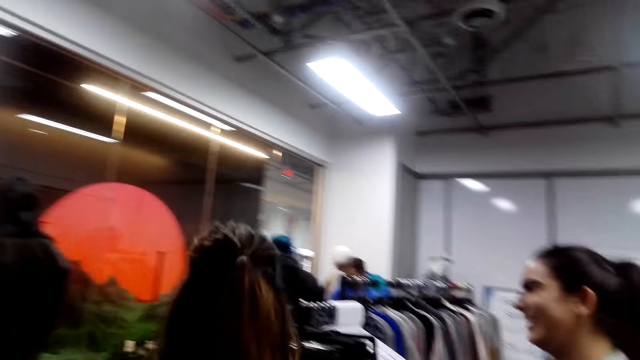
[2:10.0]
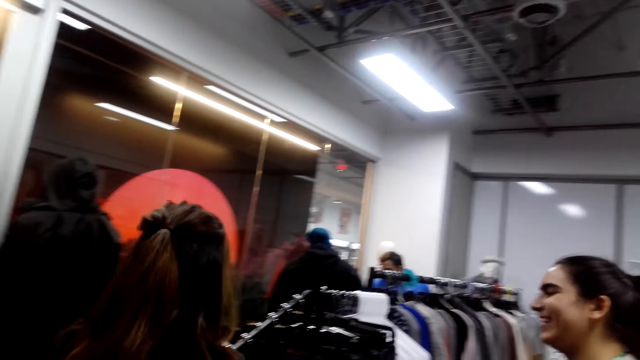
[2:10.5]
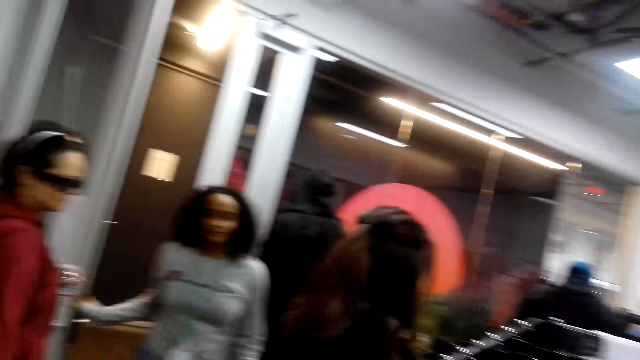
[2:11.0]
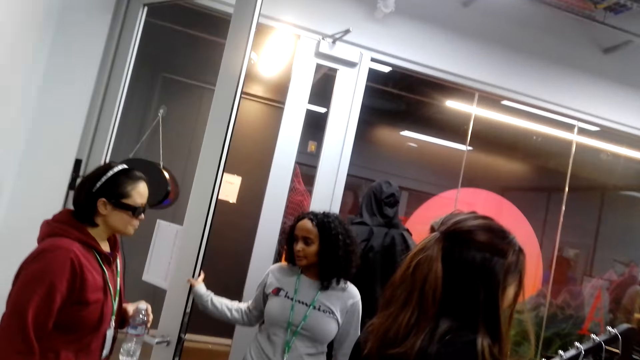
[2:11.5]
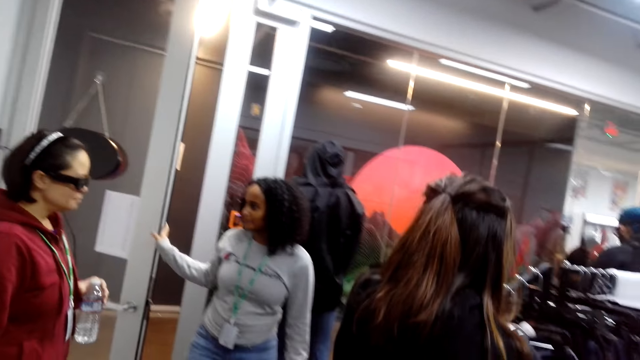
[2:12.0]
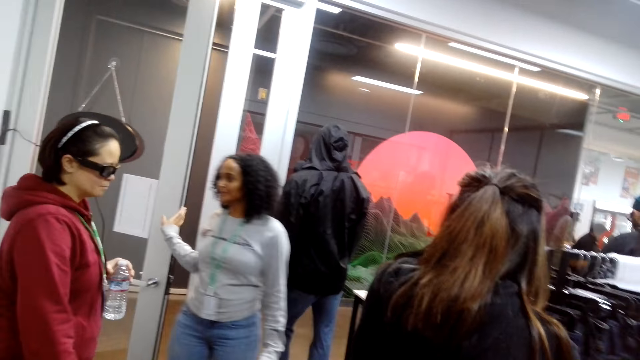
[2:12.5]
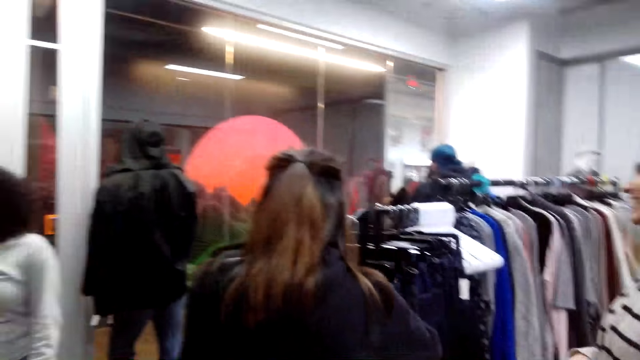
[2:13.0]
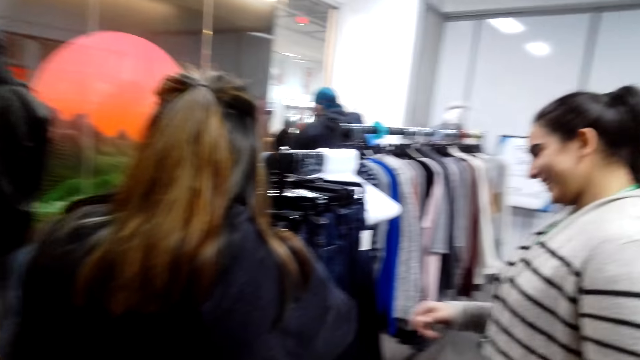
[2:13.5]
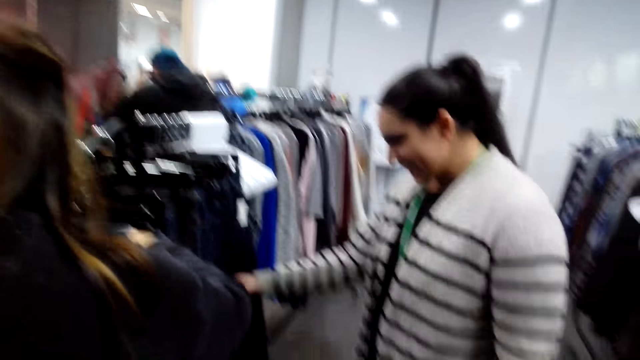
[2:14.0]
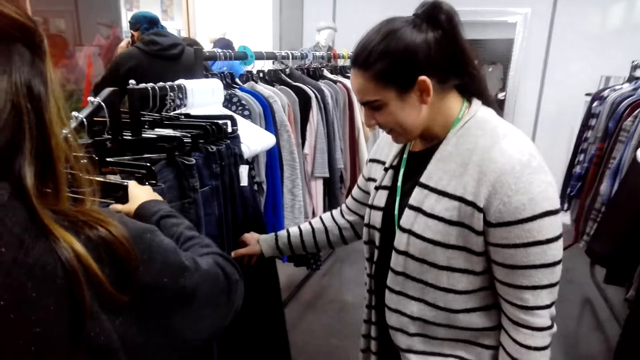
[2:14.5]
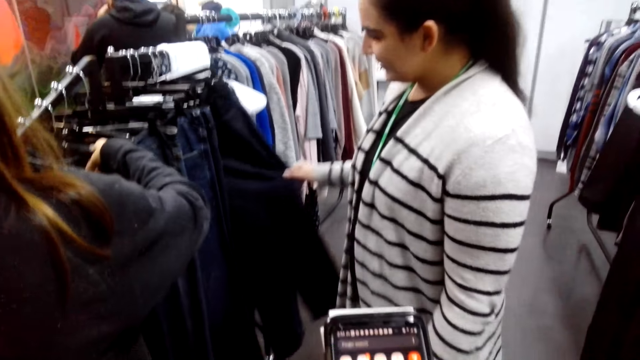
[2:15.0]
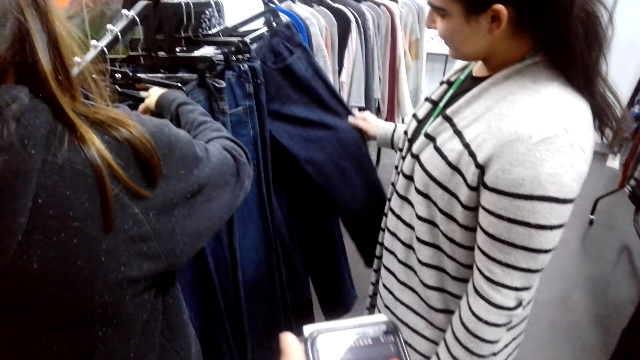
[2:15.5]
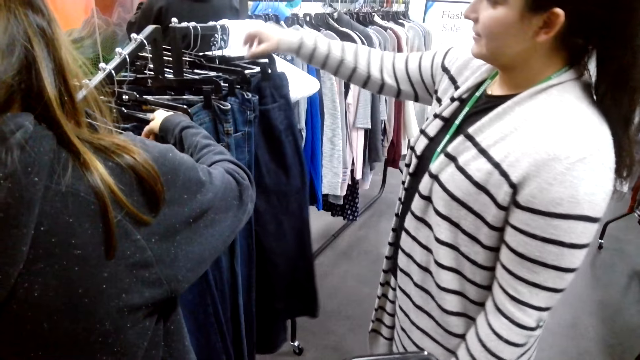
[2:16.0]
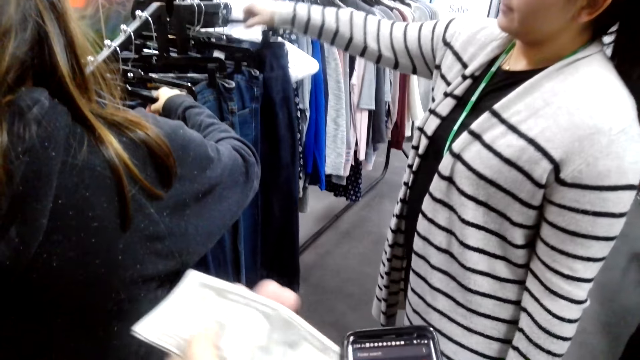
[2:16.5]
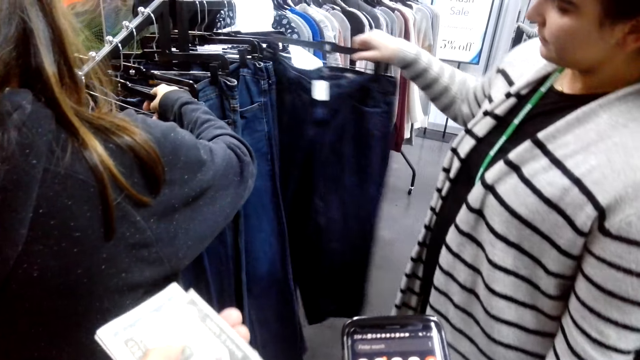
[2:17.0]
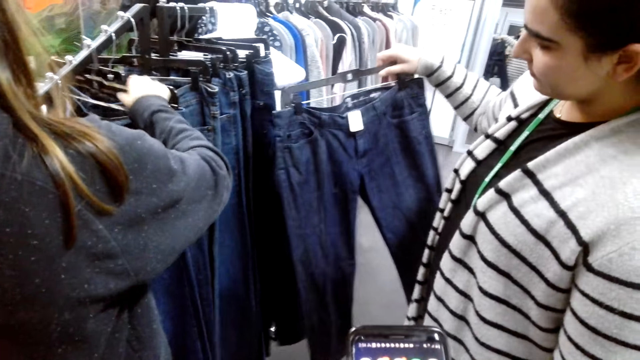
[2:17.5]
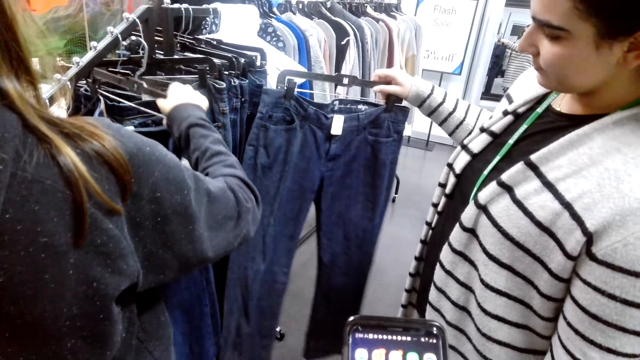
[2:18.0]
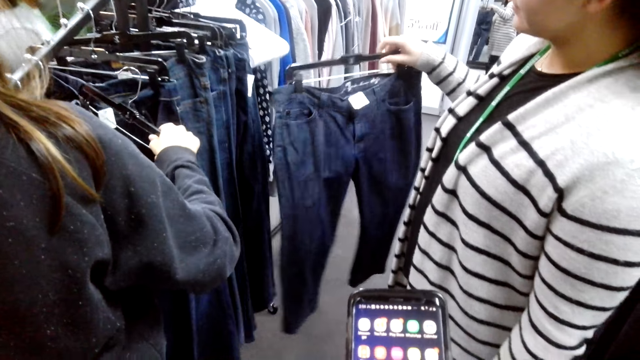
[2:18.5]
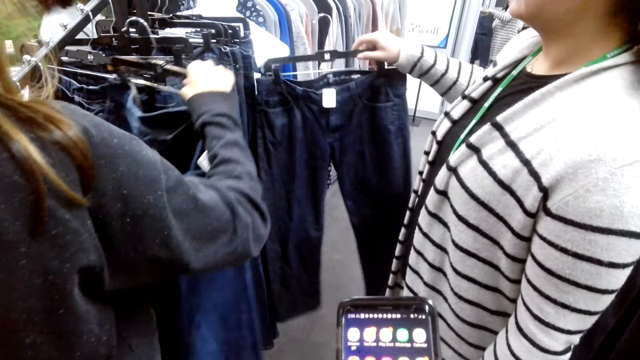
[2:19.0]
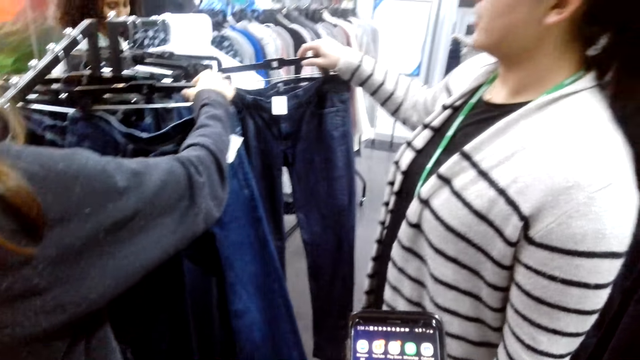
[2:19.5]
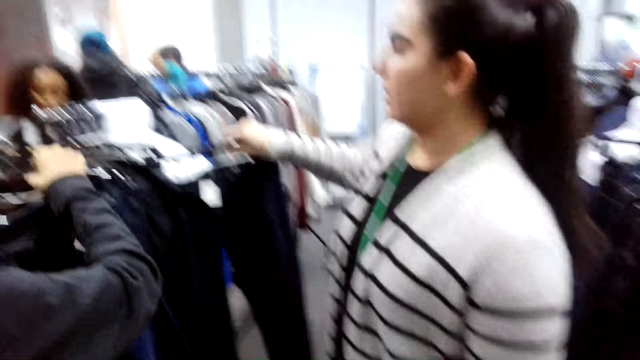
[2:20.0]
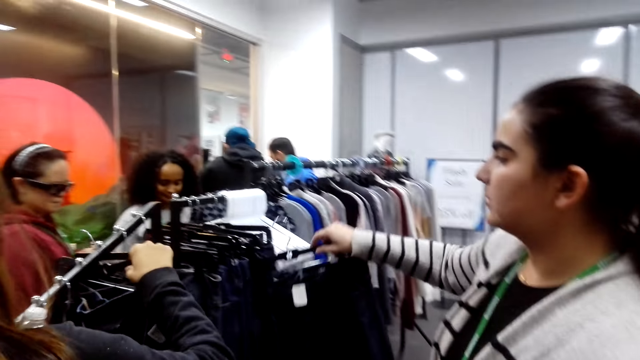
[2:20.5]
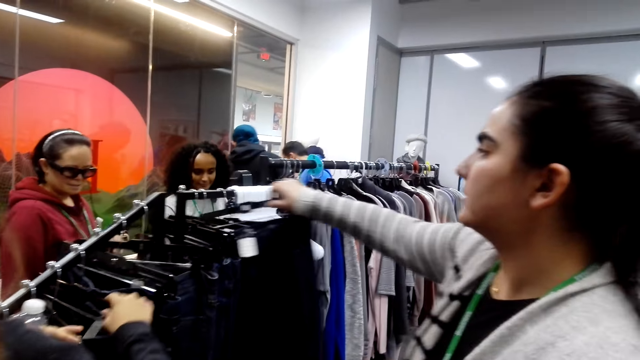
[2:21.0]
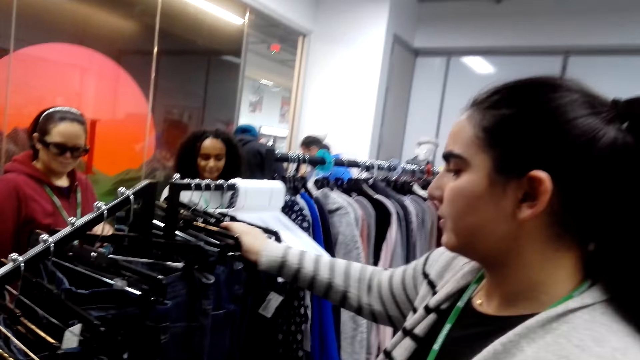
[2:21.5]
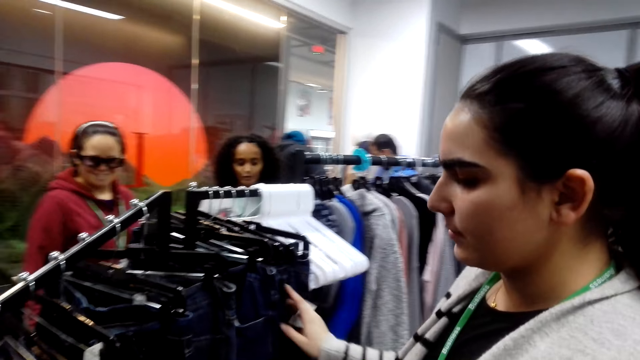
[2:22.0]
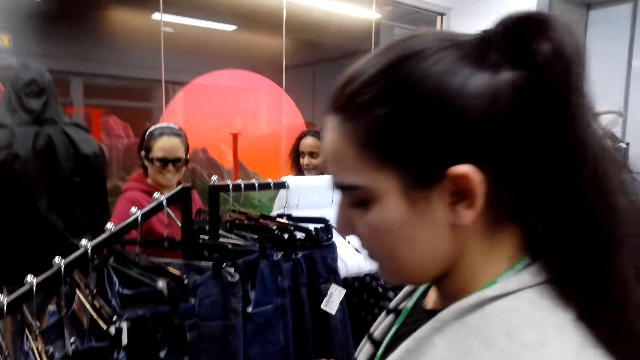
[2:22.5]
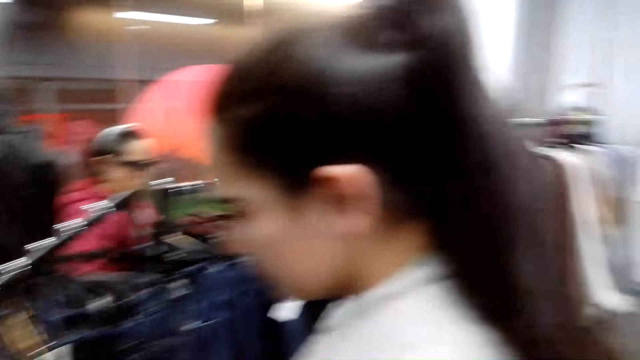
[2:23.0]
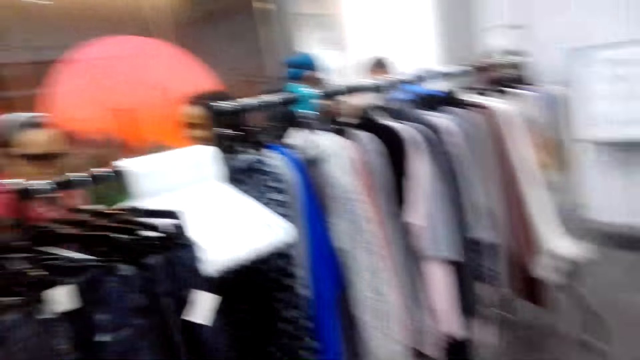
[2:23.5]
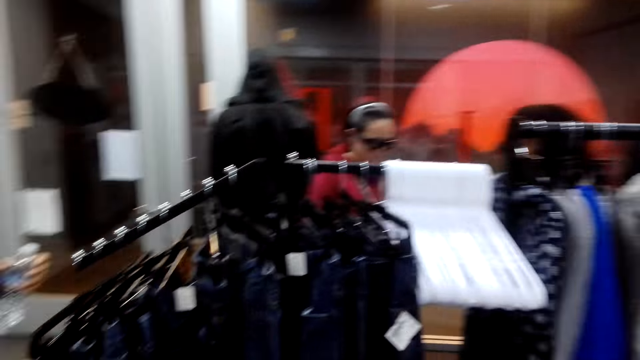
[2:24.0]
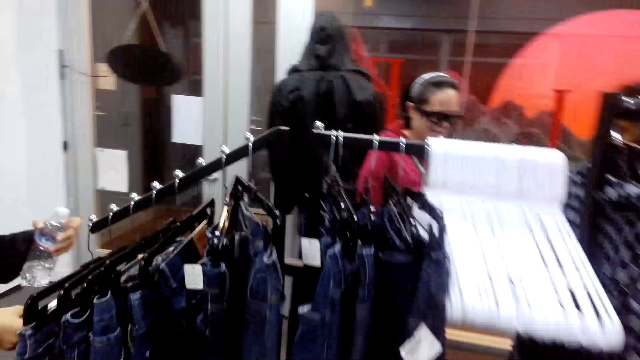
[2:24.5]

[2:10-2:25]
A woman interacts with another woman. The camera wearer looks around the room. A third woman touches the jeans and takes the jeans. The camera wearer uses the phone. The third woman returns the jeans to the hanger stand.

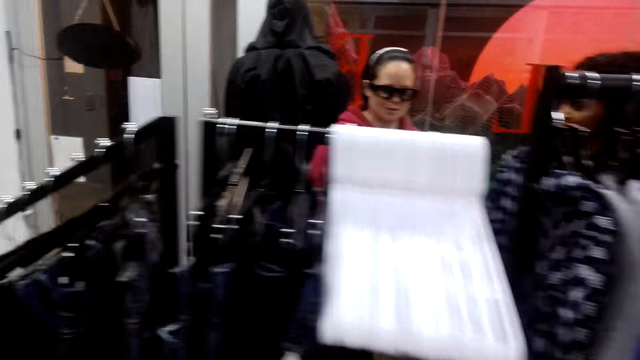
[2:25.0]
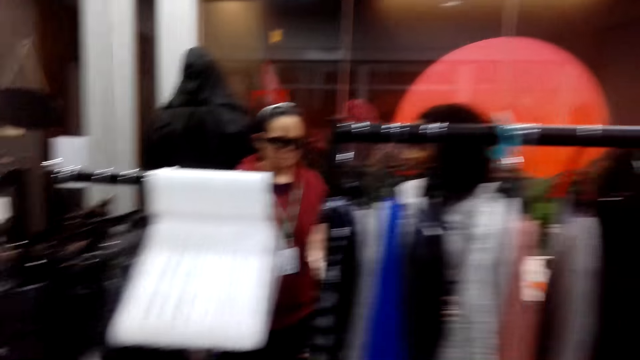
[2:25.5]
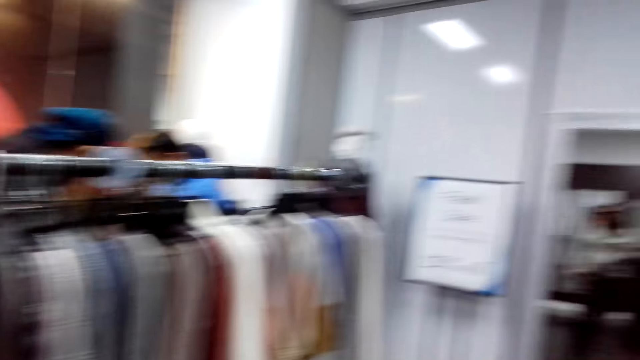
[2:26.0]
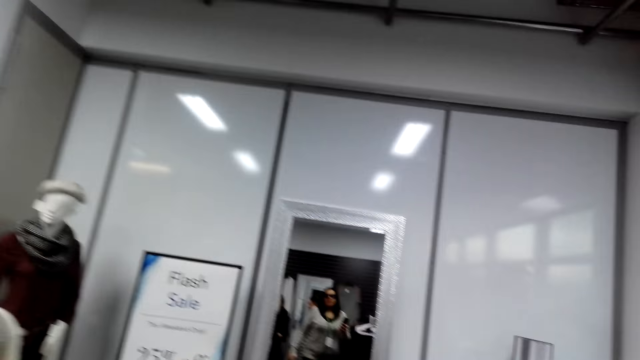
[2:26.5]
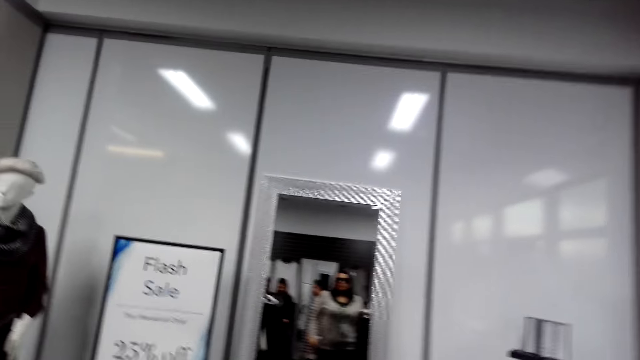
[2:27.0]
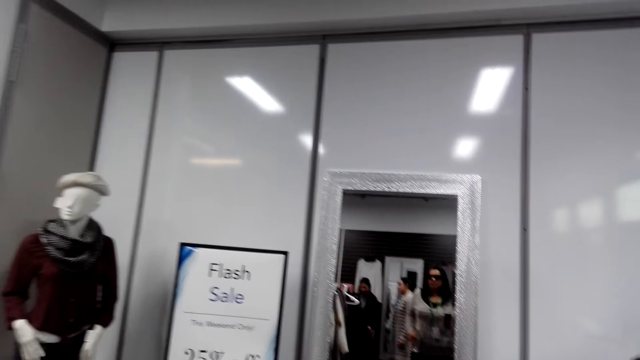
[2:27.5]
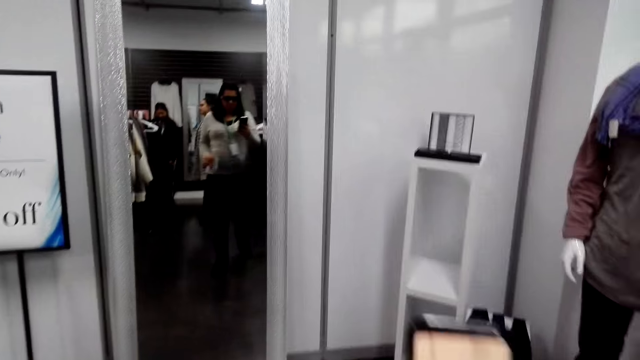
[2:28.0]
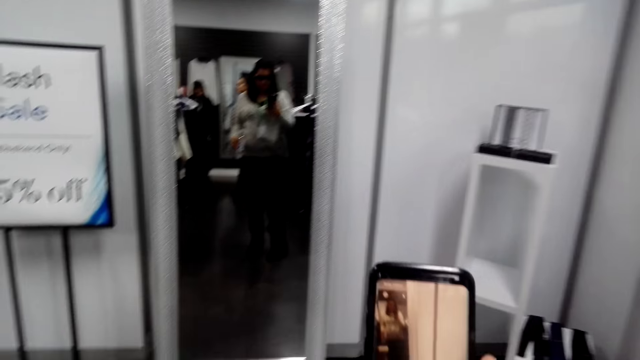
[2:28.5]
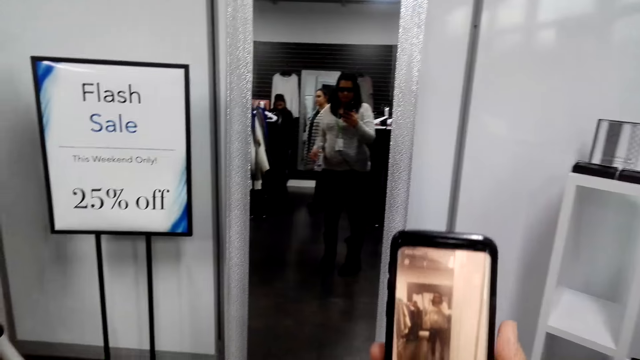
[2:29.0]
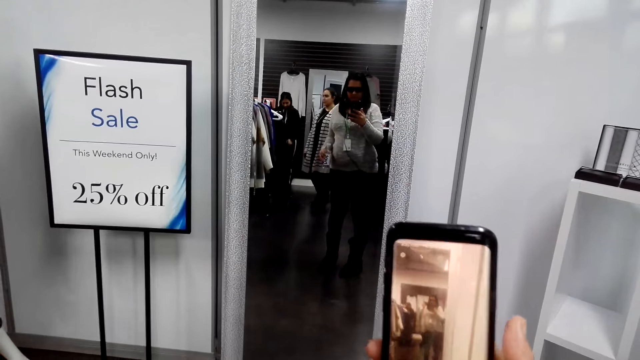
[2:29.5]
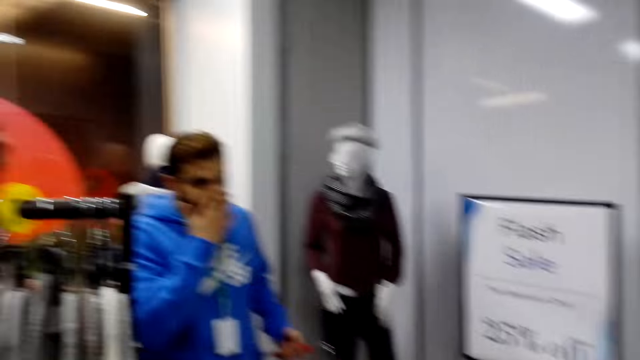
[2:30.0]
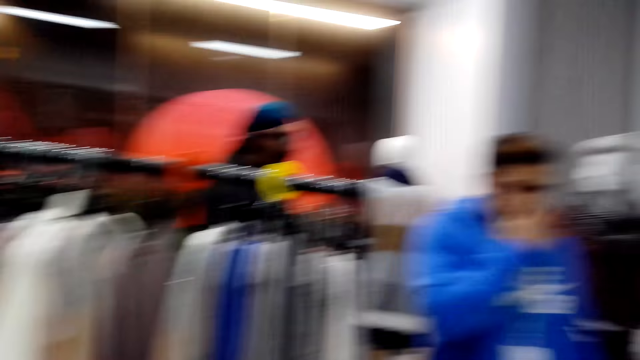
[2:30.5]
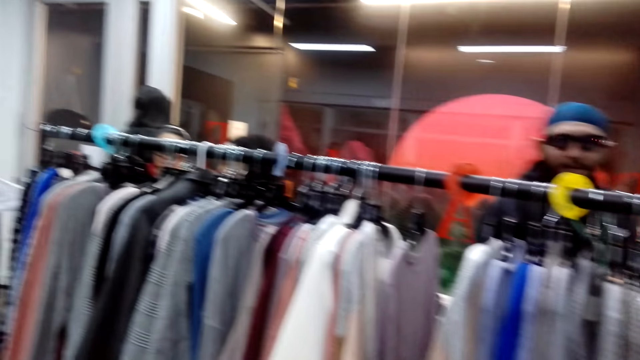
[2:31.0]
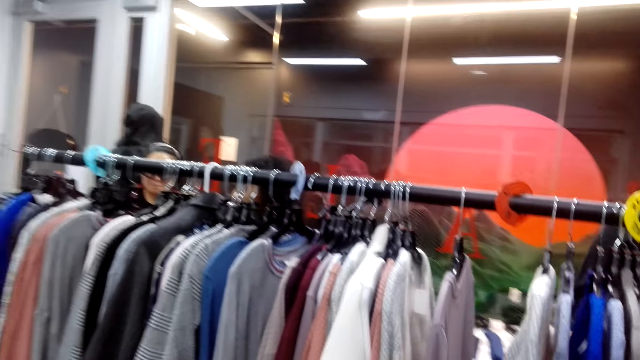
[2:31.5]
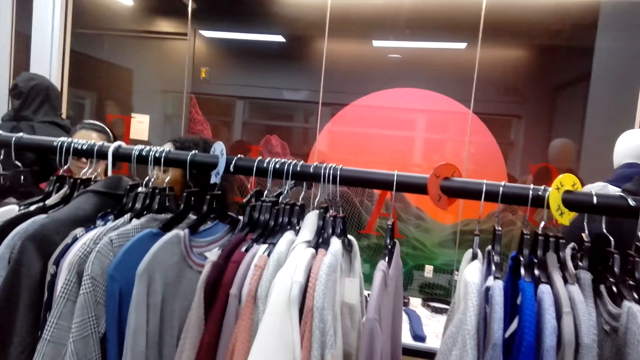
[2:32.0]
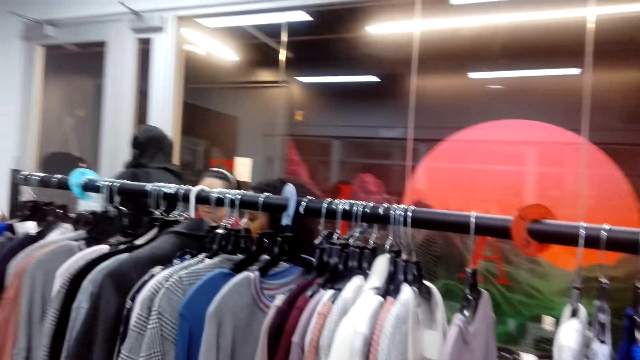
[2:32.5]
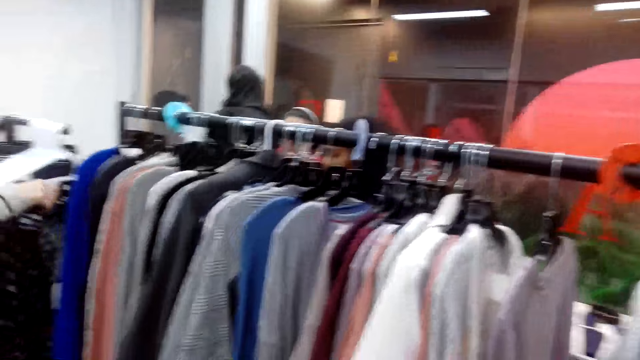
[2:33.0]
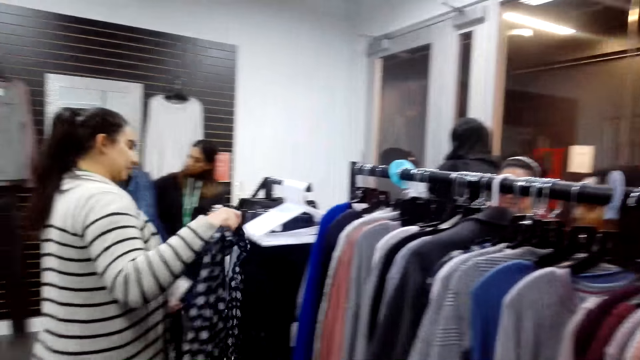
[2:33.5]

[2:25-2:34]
The camera wearer walks in the cloth shop. They operate the phone. They look around the room.
